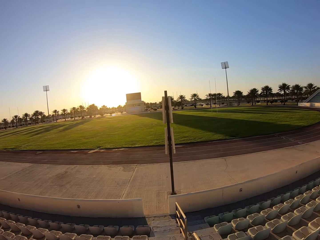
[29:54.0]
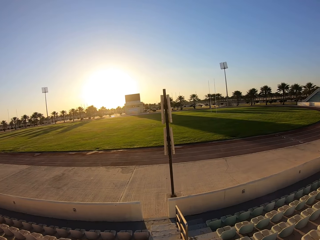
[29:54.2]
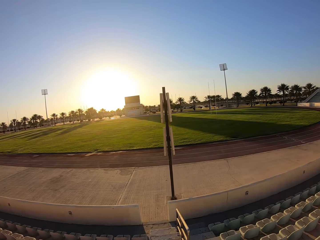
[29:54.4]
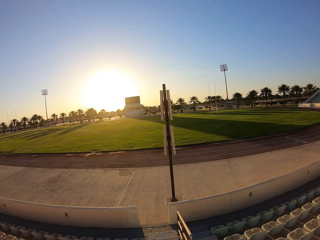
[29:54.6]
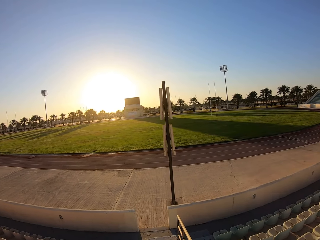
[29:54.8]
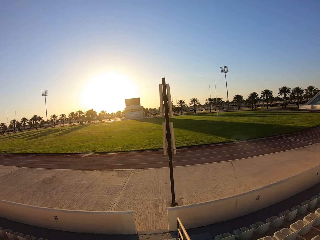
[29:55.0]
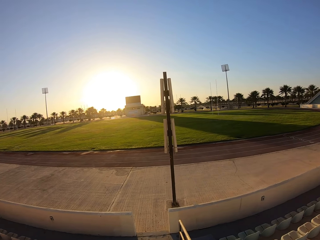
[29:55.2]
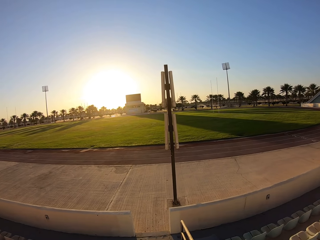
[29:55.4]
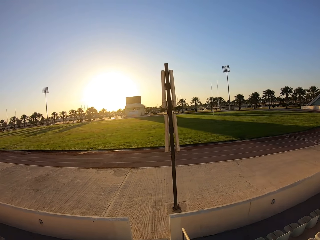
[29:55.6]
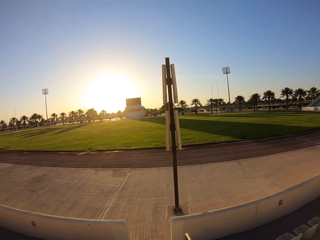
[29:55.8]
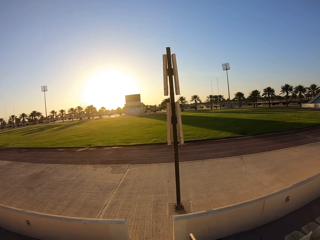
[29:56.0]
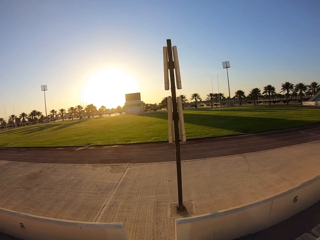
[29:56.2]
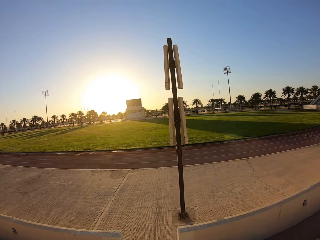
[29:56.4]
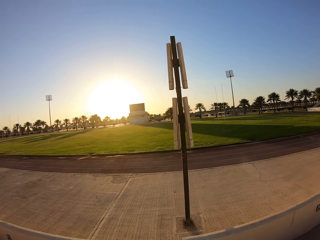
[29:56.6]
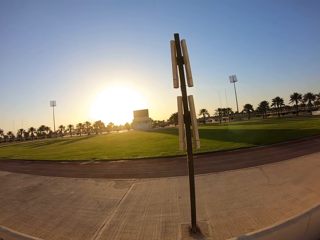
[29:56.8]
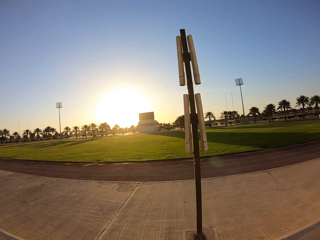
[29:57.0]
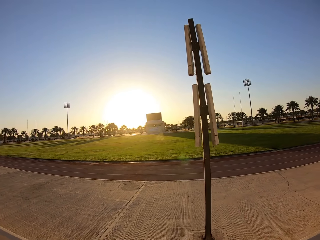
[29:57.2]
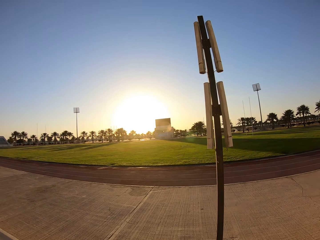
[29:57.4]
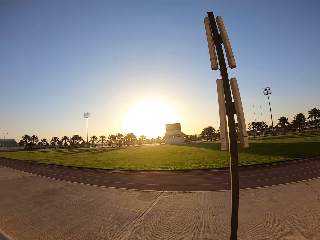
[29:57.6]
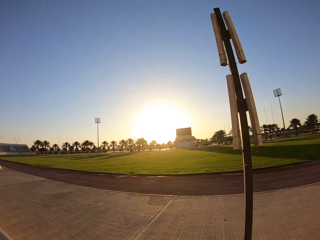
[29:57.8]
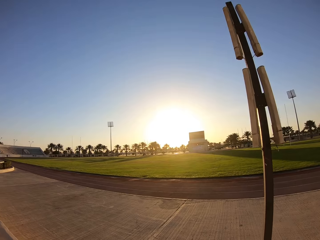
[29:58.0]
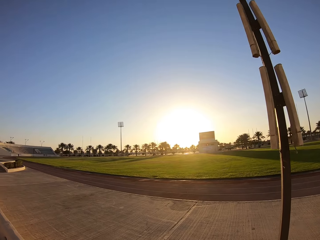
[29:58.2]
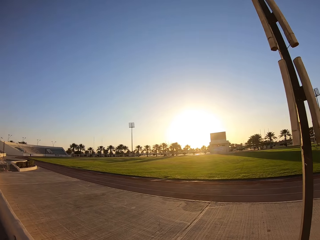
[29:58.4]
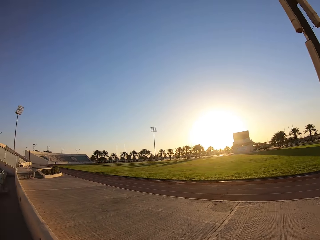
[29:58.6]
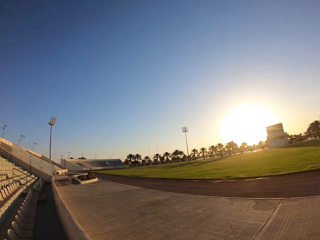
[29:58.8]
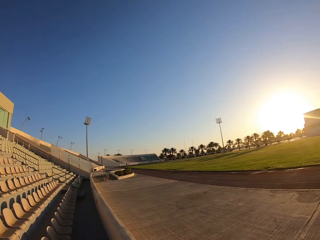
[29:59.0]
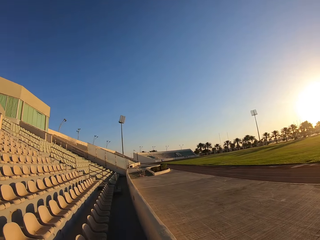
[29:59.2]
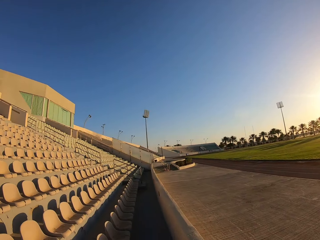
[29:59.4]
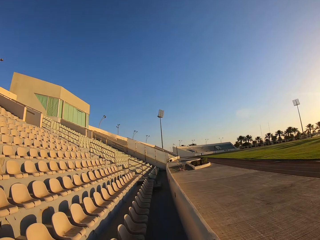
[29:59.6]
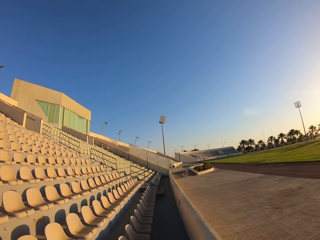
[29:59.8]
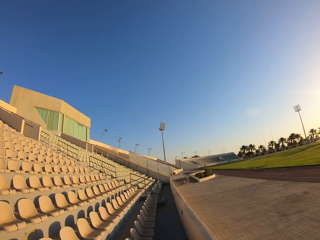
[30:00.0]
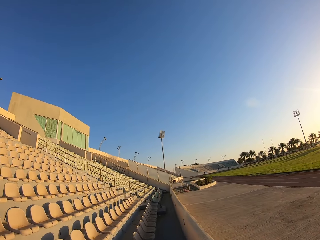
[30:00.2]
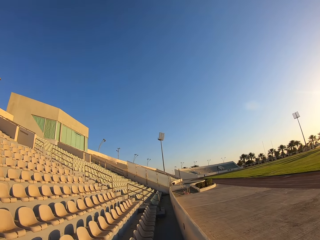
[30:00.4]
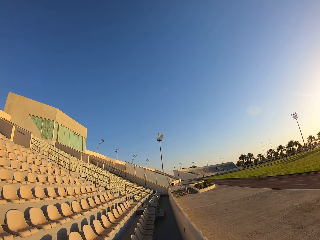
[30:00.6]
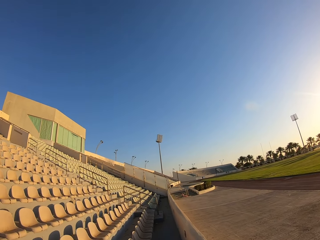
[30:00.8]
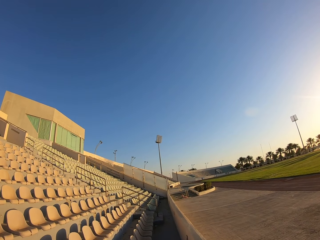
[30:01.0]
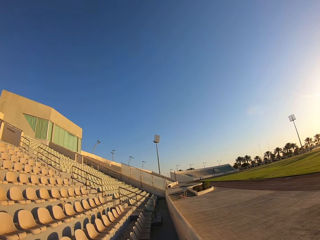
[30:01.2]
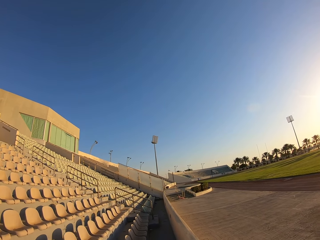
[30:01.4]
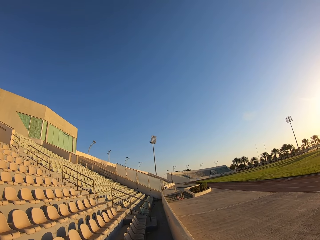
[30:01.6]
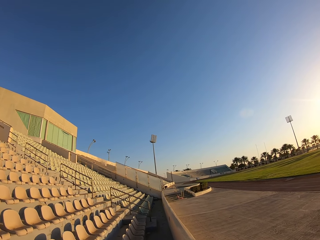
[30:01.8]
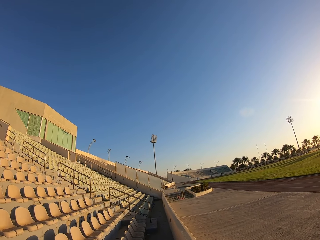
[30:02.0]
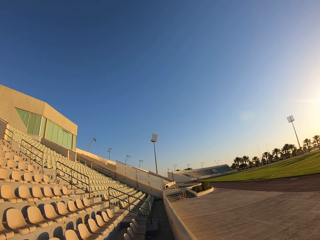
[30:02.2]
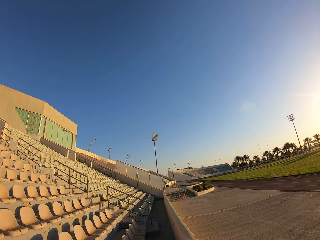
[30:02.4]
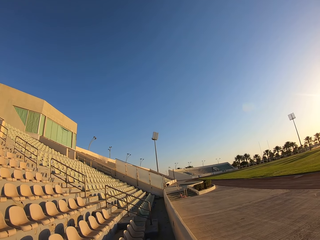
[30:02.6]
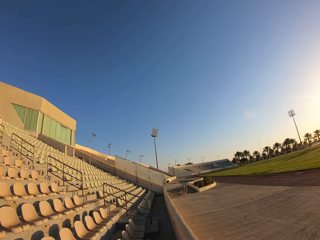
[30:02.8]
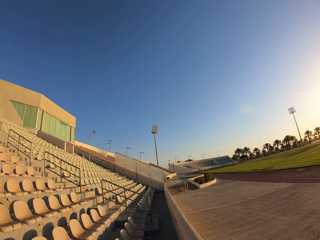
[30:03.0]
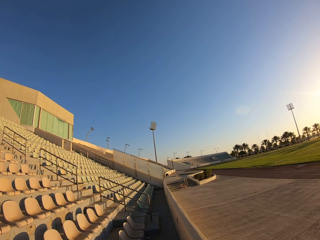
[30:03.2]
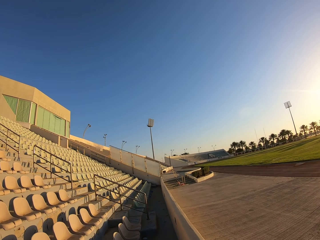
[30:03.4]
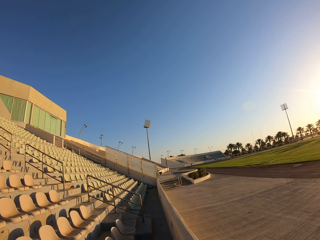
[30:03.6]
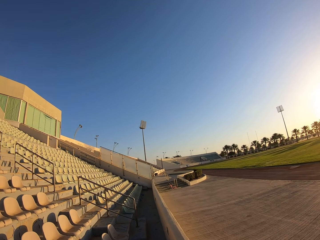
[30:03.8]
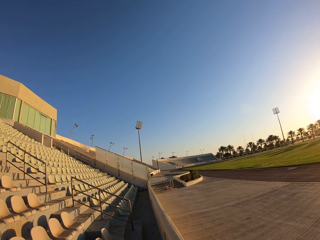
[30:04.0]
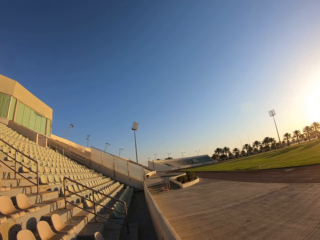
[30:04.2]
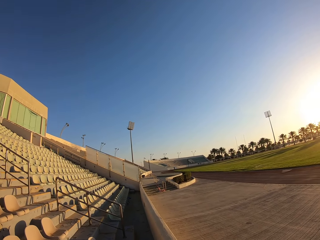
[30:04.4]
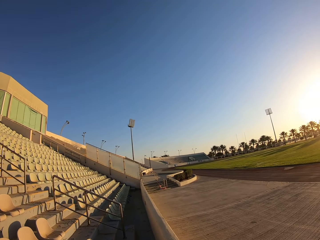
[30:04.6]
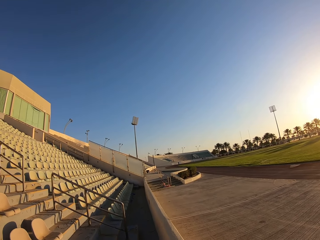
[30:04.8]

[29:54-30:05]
The camera wearer looks around the stadium and walks around the stadium.

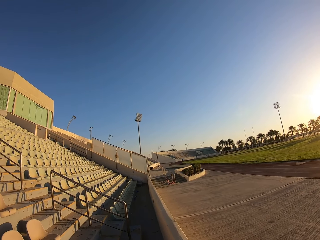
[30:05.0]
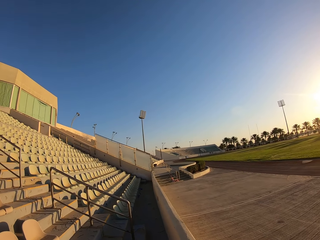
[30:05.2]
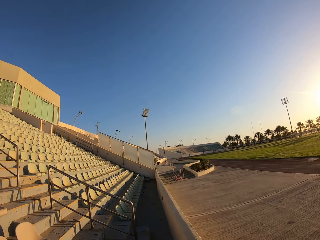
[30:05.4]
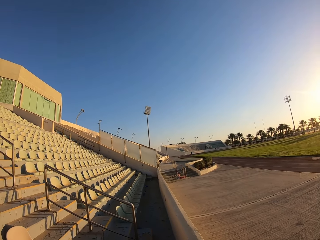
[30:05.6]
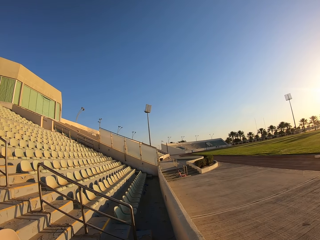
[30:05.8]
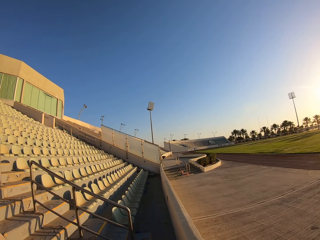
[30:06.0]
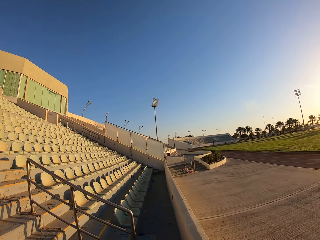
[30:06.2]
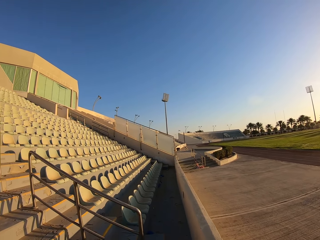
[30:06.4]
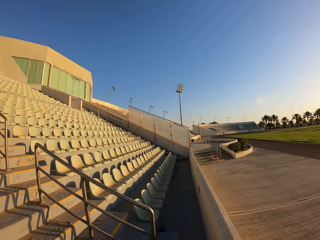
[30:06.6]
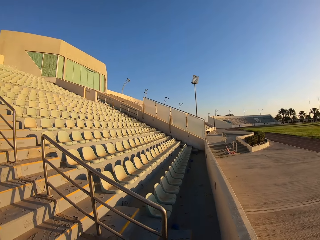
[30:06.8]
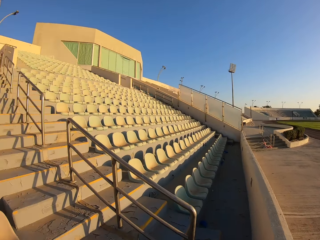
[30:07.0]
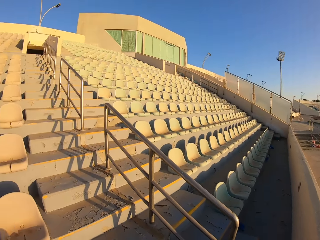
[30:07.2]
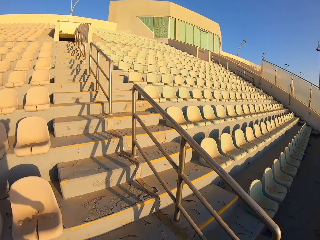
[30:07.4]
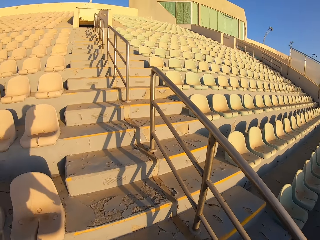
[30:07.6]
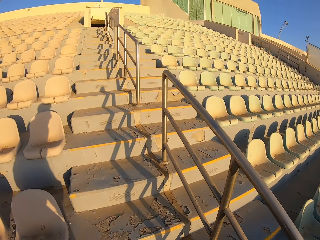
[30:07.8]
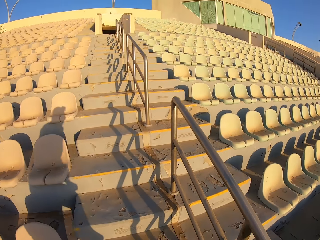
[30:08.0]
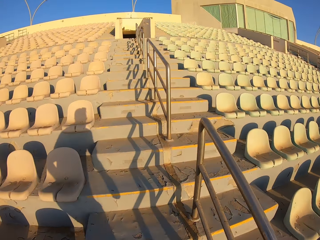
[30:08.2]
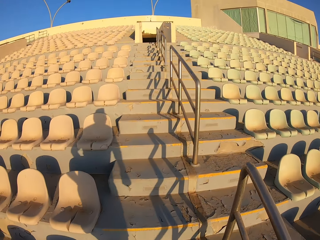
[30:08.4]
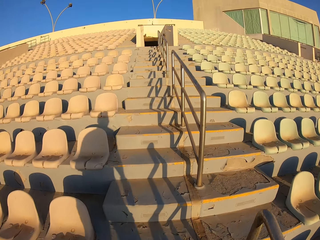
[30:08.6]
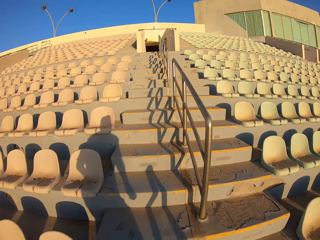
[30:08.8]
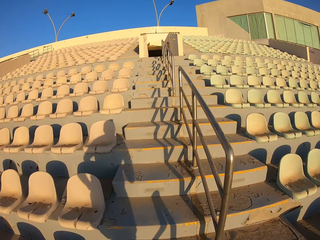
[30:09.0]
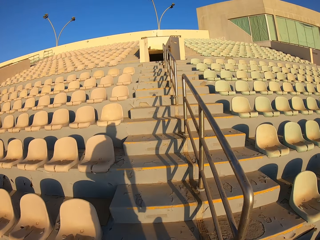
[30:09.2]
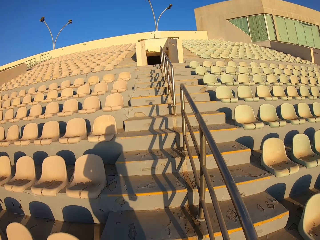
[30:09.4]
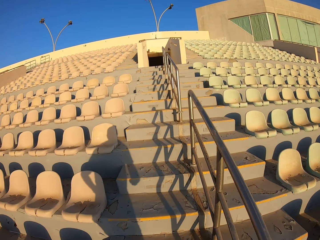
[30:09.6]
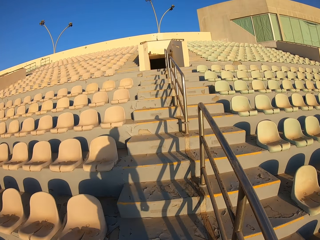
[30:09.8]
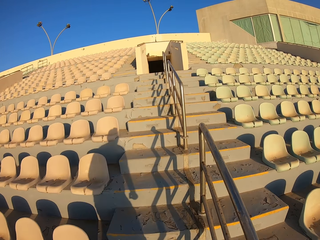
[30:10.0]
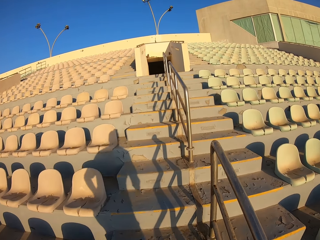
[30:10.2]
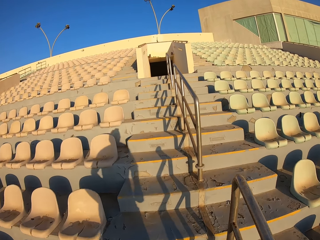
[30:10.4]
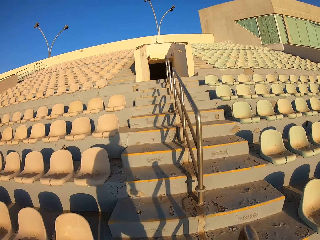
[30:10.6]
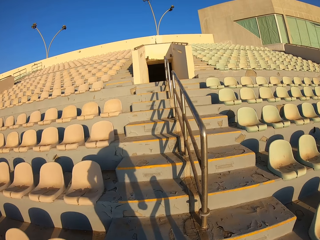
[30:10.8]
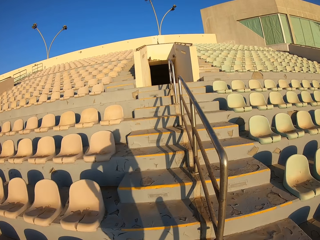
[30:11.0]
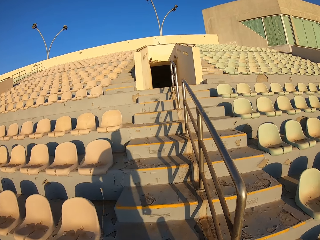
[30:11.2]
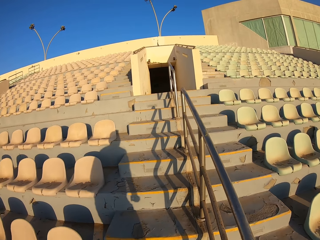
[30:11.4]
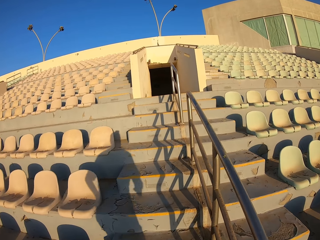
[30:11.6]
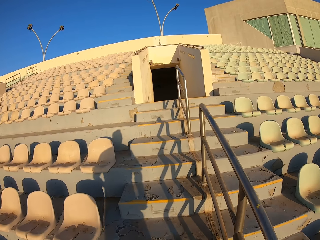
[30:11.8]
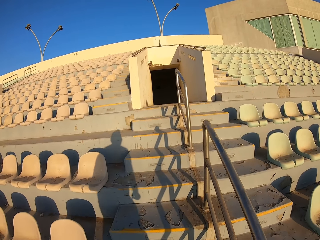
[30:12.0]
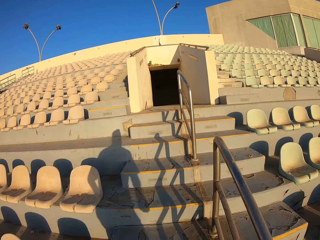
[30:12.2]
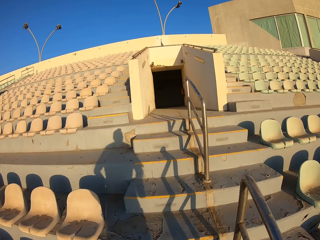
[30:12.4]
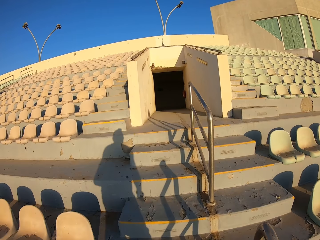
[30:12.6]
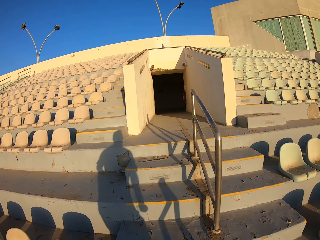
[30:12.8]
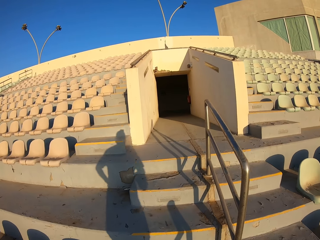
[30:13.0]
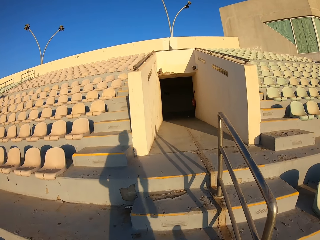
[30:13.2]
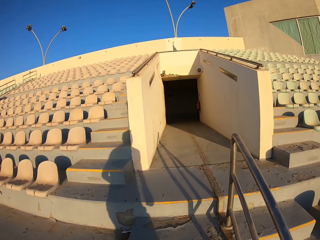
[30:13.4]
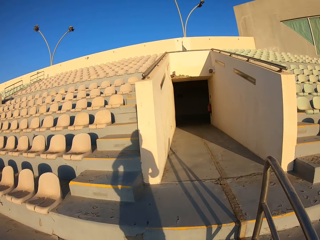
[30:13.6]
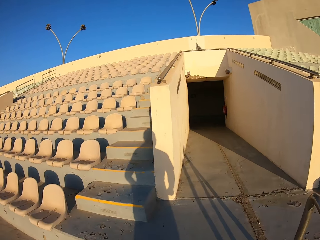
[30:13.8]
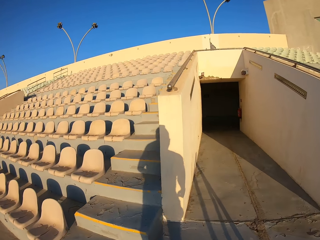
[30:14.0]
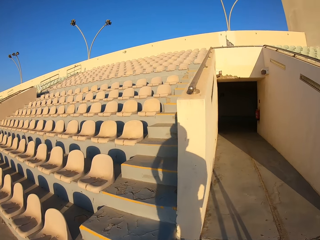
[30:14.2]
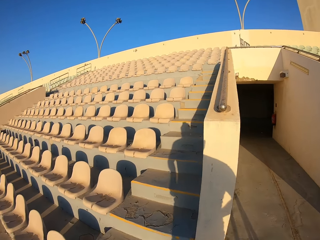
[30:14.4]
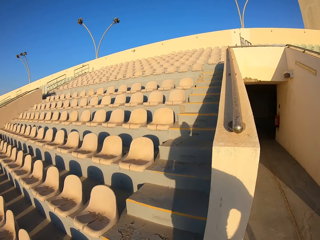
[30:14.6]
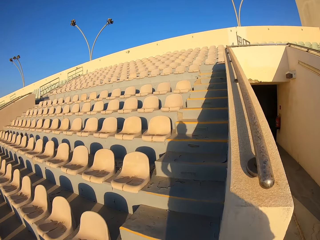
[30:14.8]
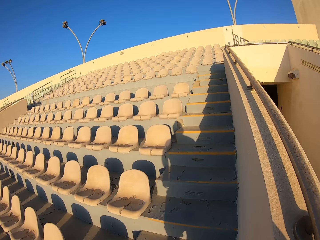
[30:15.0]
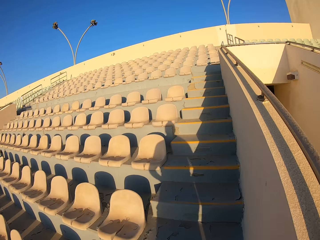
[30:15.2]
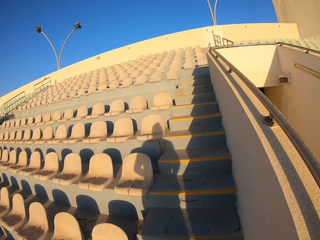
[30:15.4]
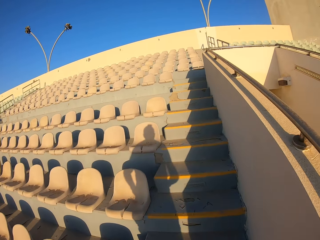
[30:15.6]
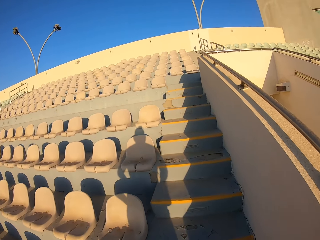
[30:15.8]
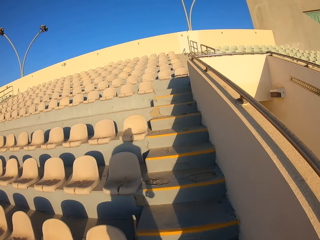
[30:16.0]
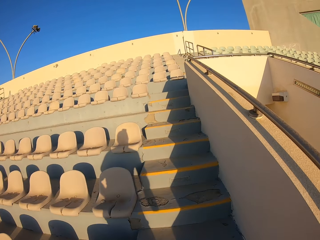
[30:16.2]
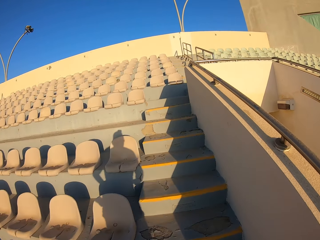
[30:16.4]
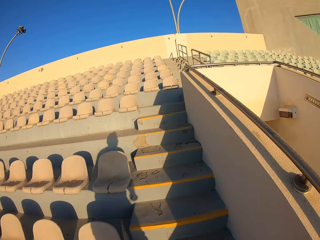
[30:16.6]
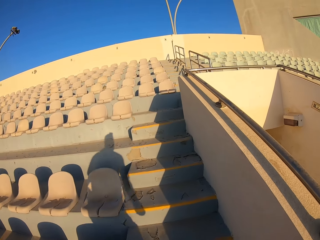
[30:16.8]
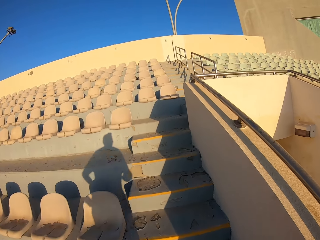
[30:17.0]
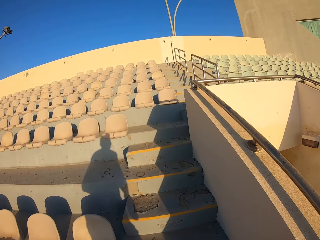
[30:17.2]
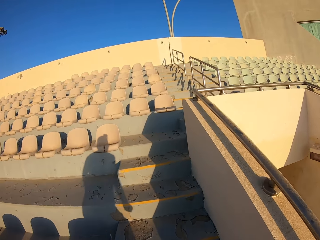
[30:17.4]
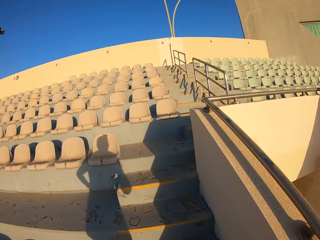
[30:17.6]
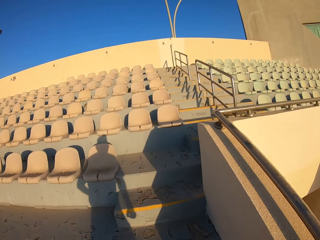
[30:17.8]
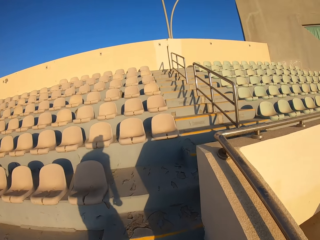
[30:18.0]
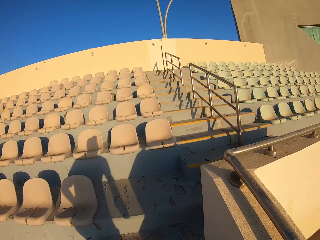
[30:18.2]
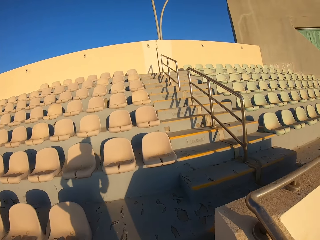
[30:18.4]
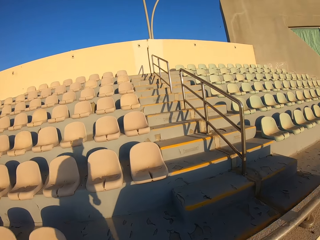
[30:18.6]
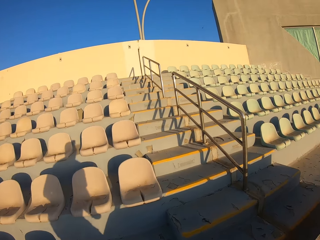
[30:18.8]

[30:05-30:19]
The camera wearer jogs up the stairs.
